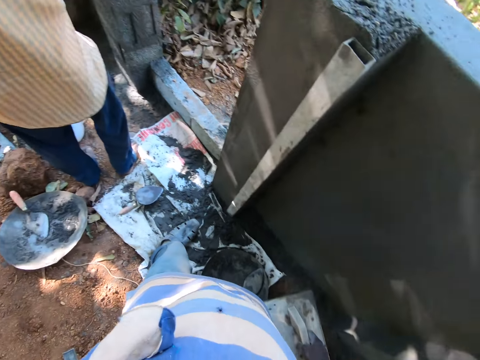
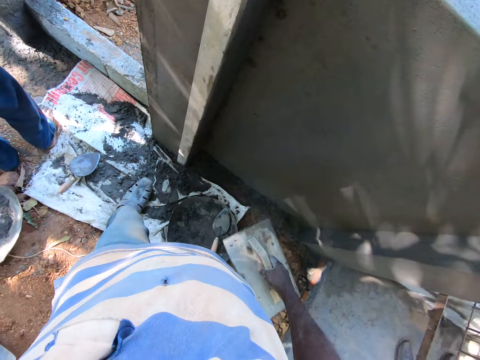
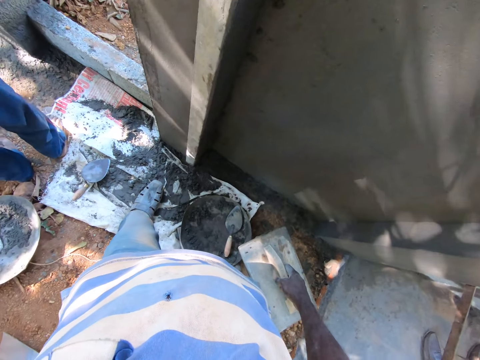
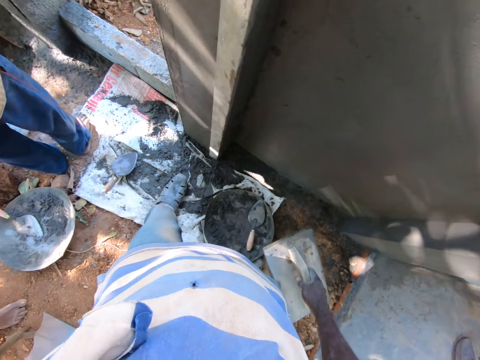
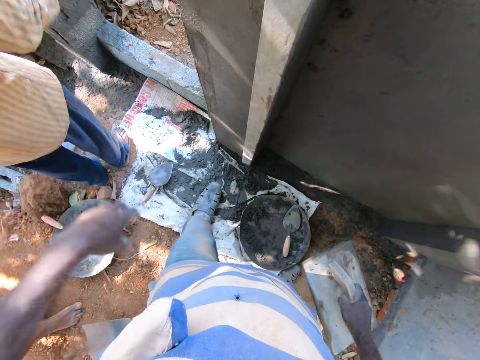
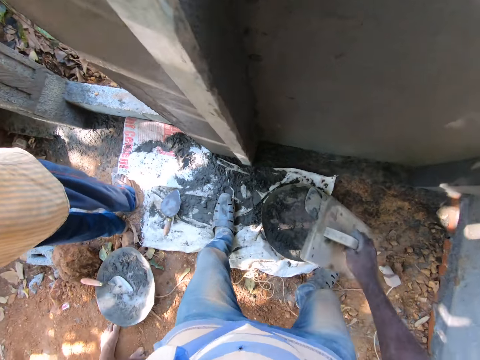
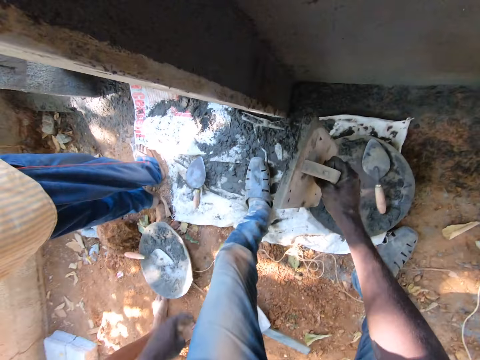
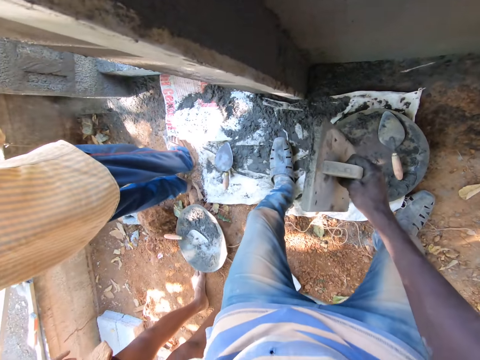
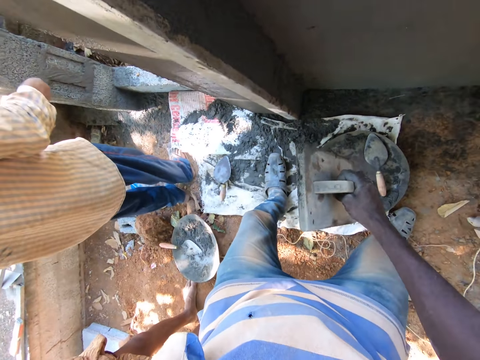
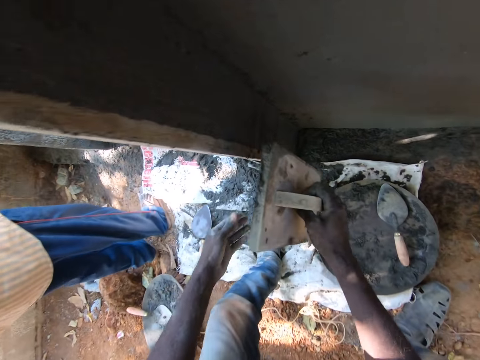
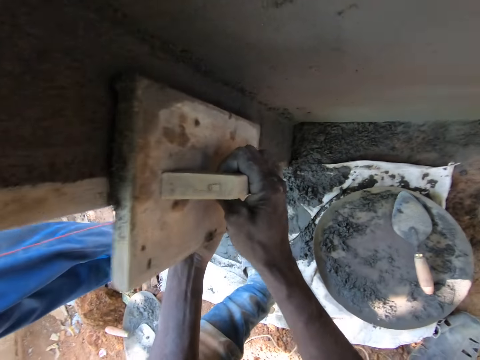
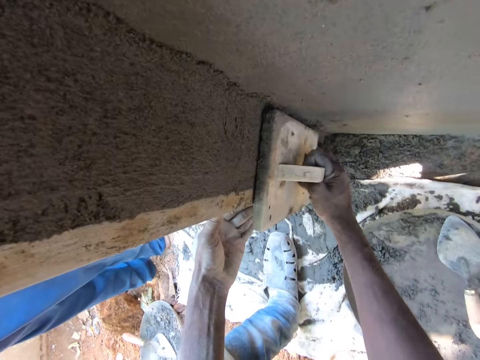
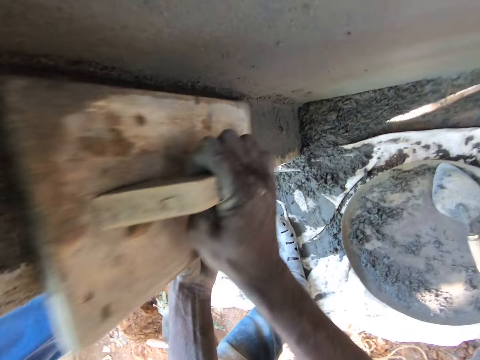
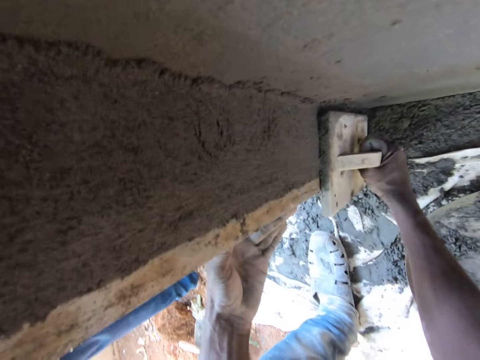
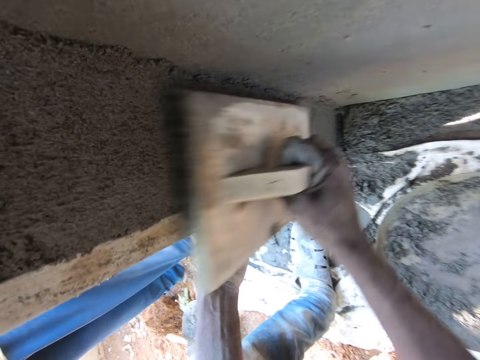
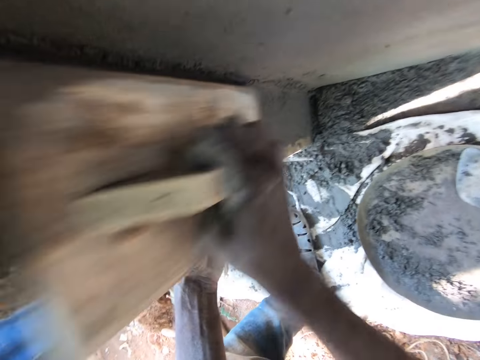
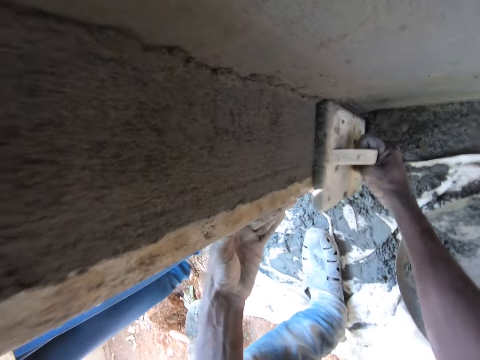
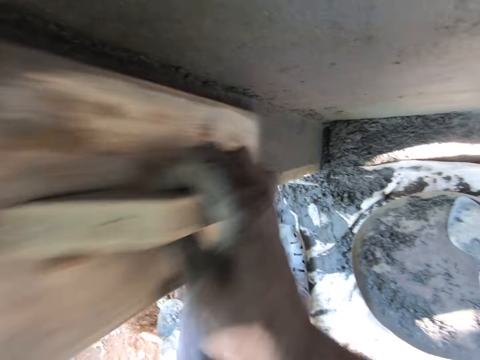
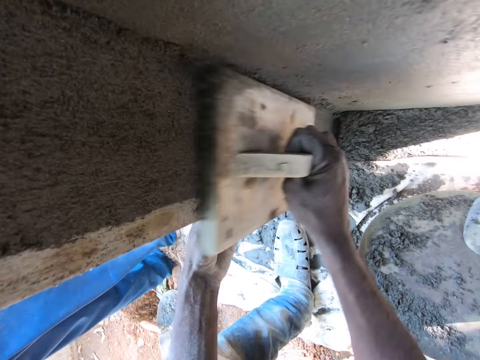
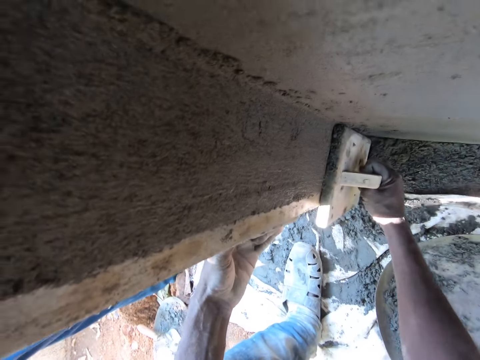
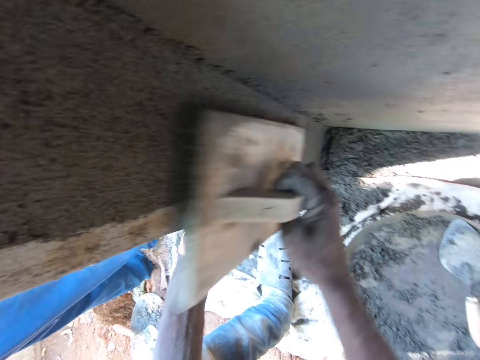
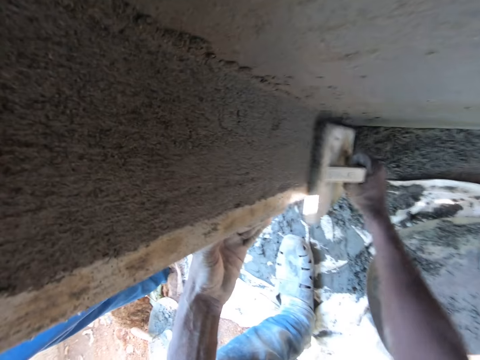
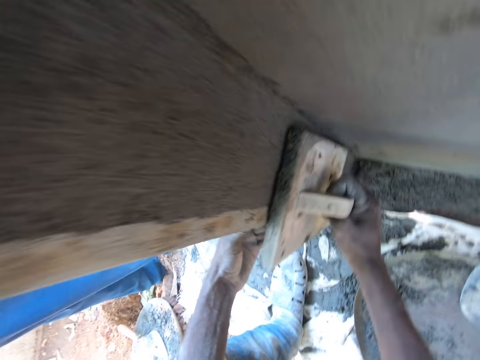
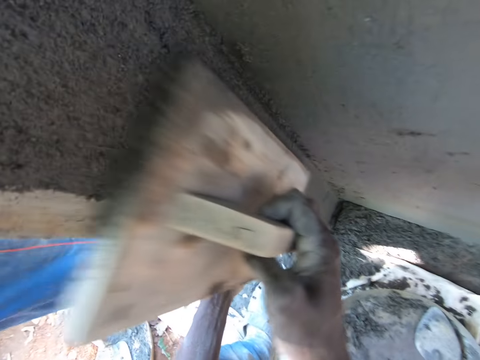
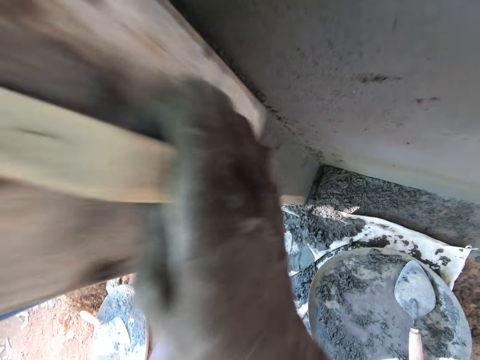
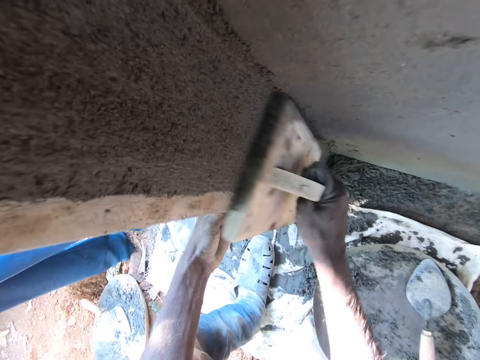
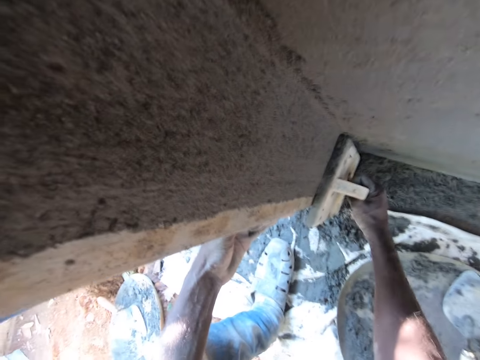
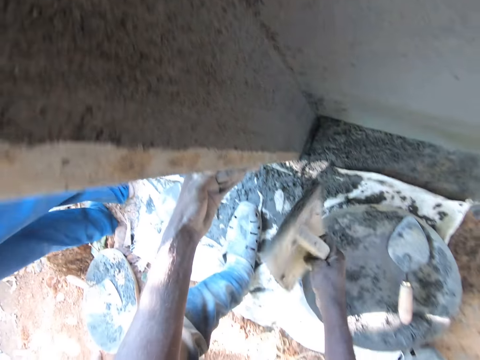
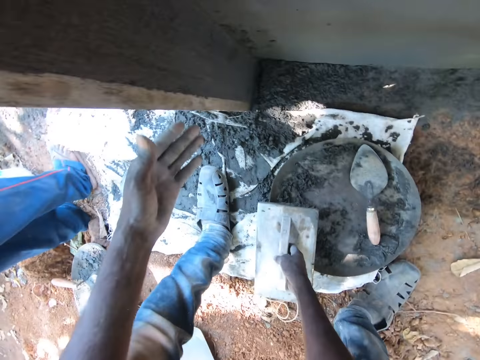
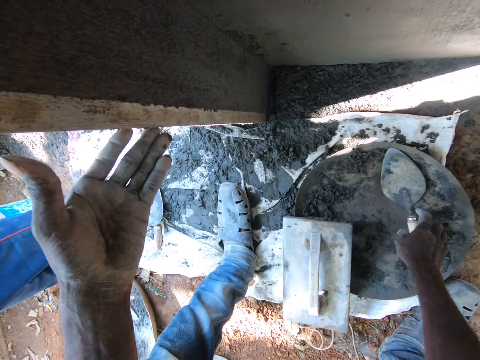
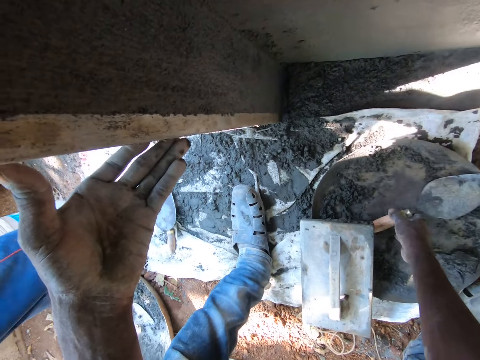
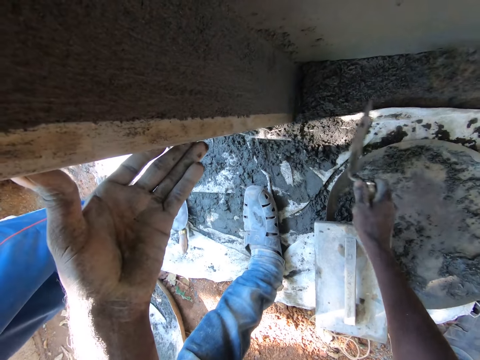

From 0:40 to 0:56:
The camera wearer touches his face with his left hand. A man talks to the camera wearer. The camera wearer smoothens the wall with the wooden trowel in his right hand. He drops a trowel. He picks up the bucket trowel from a cement pan on the ground with his right hand.

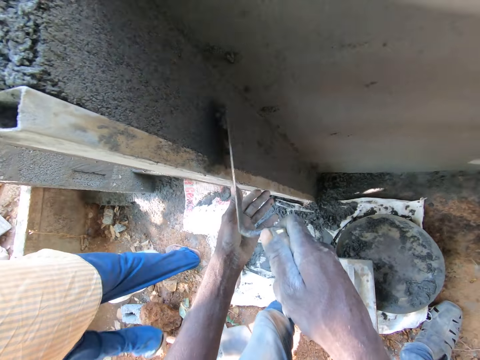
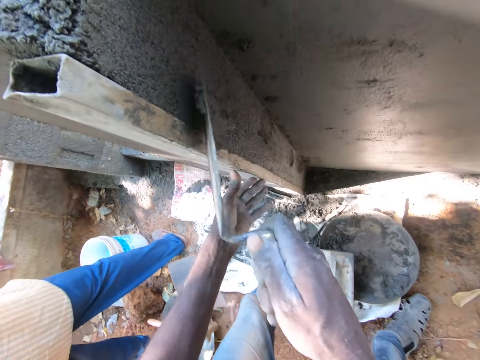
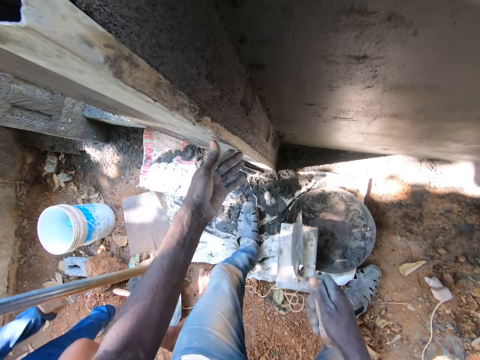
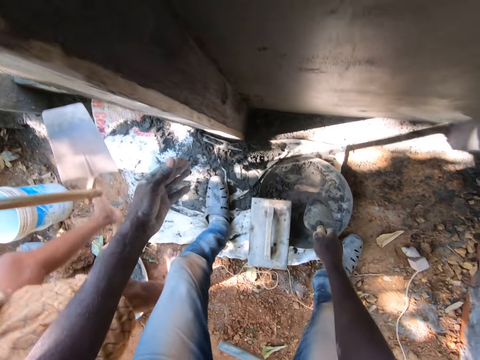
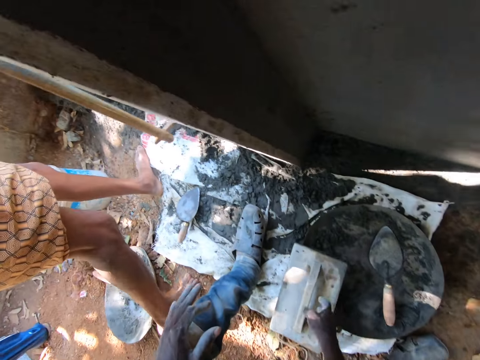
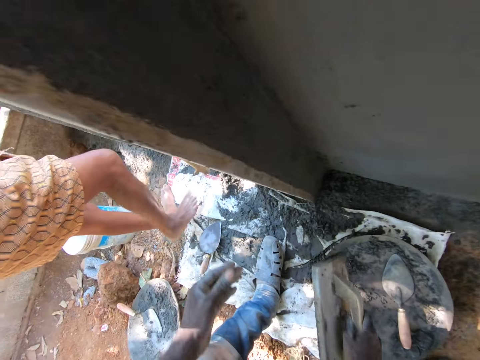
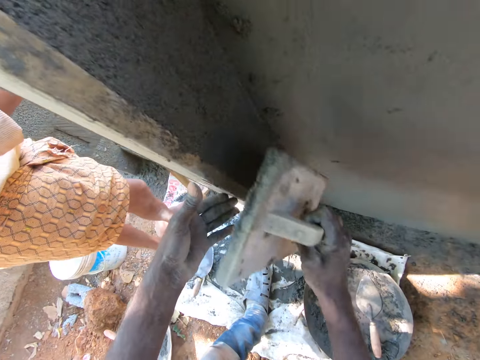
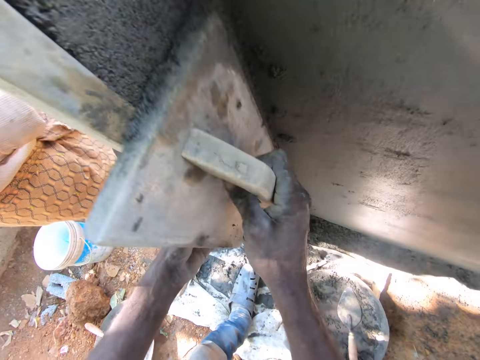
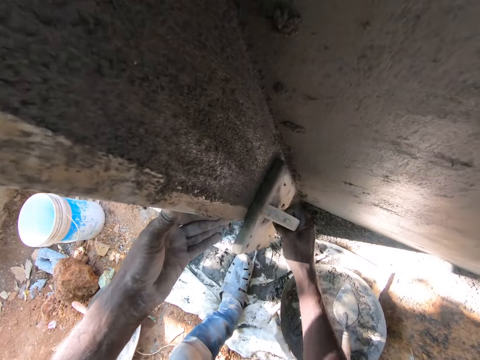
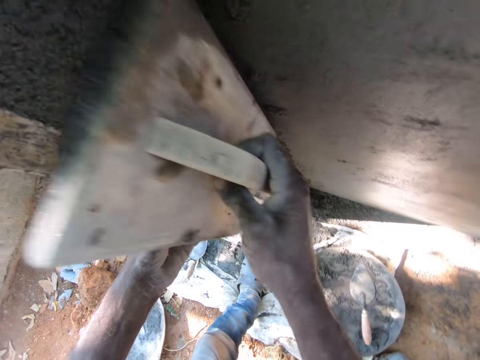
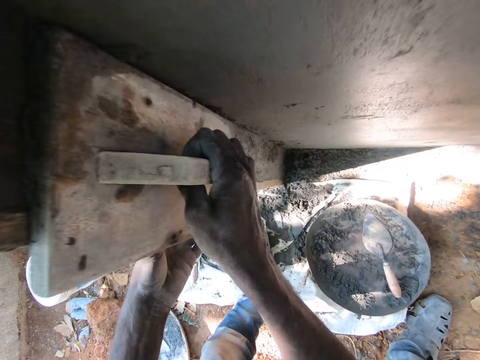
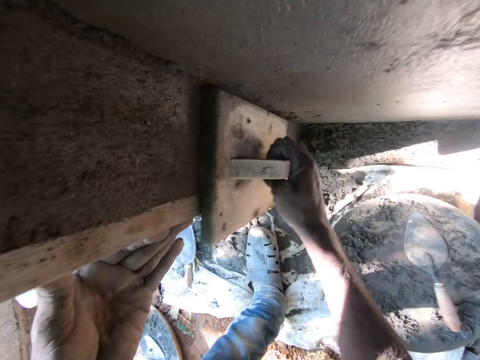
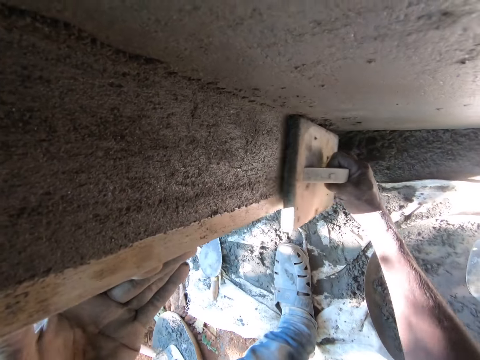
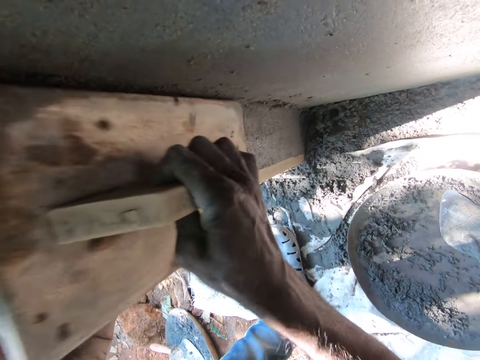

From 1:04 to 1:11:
The camera wearer drops the bucket trowel in his right hand on the cement pan. He picks up the wooden trowel from the cement pan with his right hand. He smoothens the wall with the wooden trowel in his right hand.

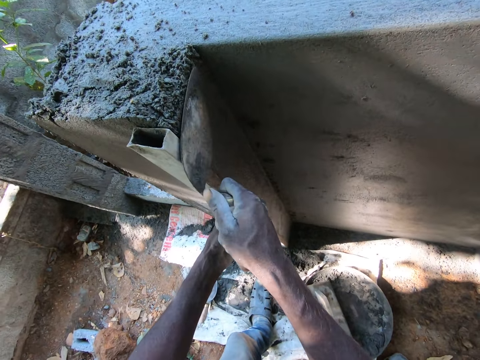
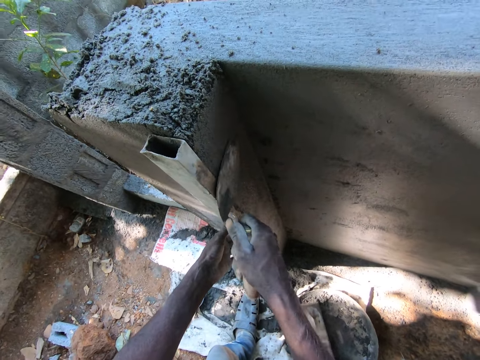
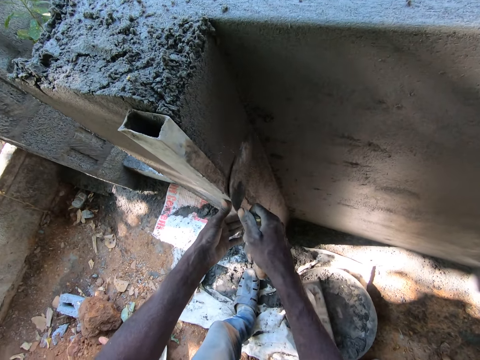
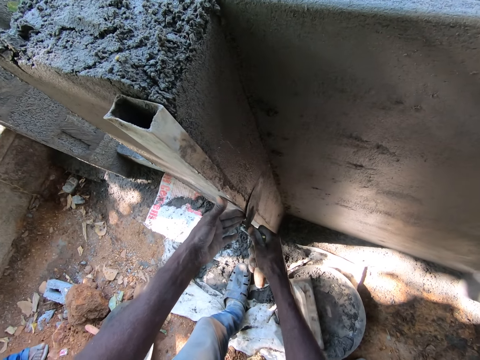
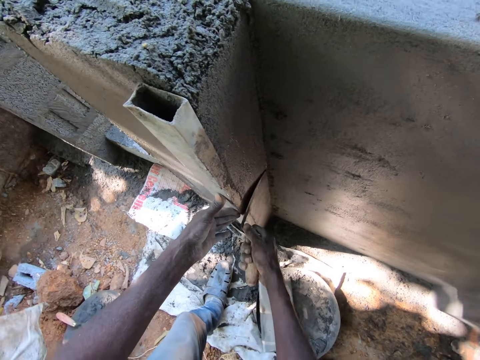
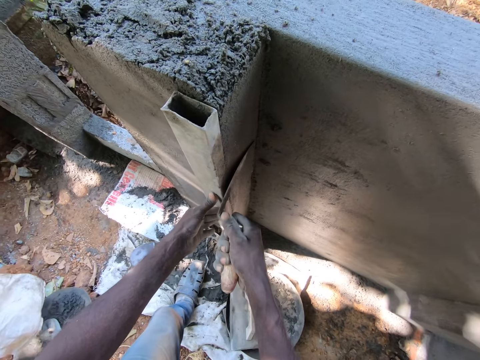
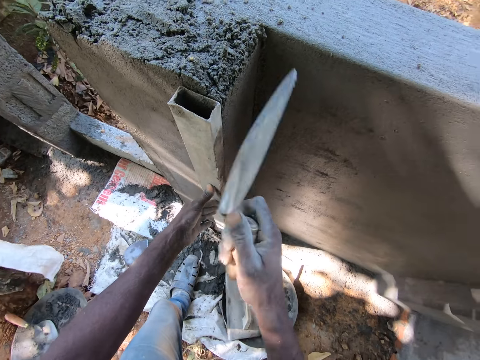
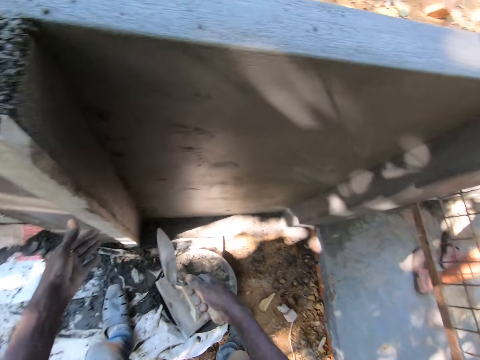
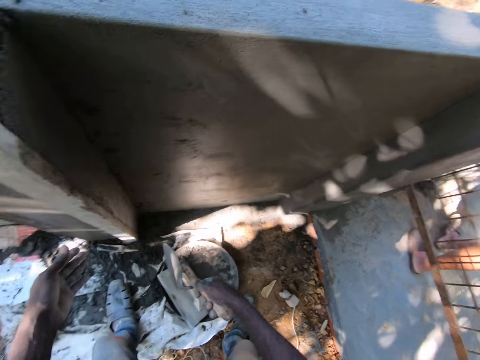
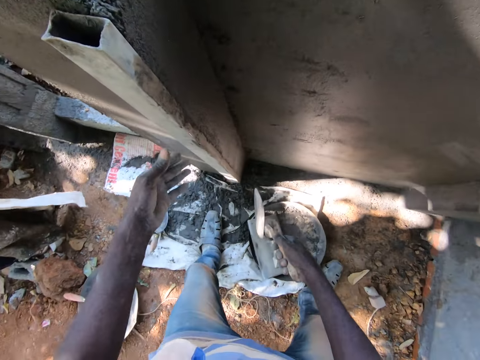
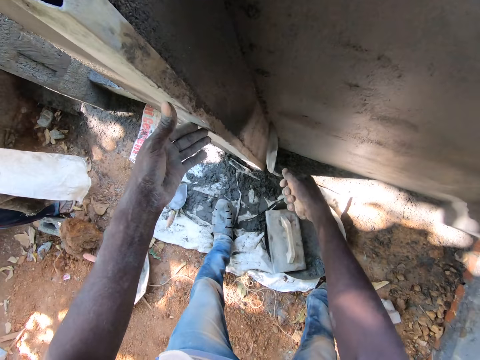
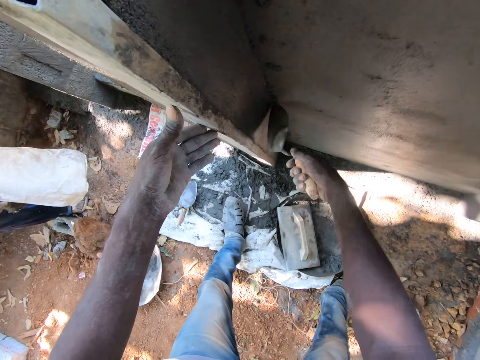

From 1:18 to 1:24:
A man interacts with the camera wearer.
